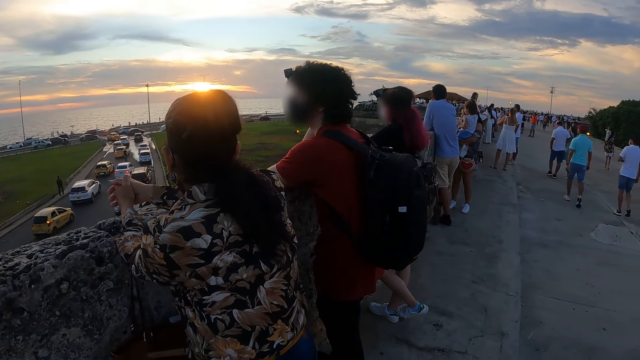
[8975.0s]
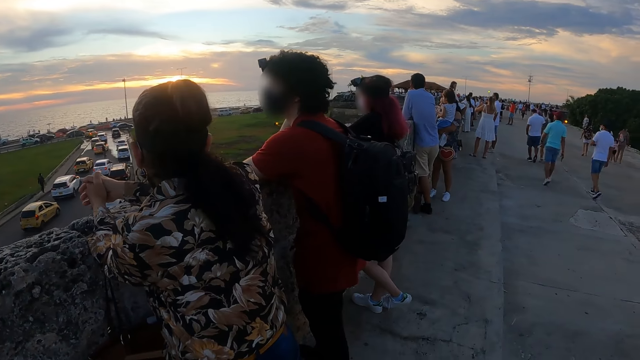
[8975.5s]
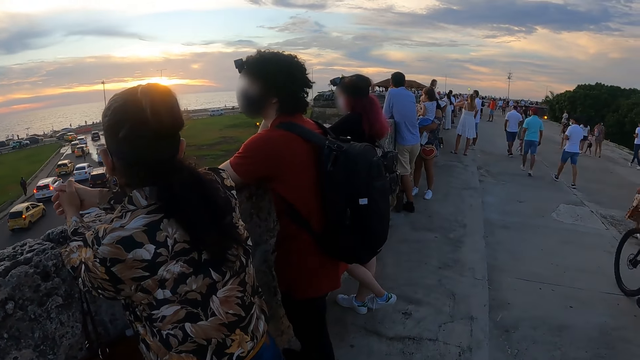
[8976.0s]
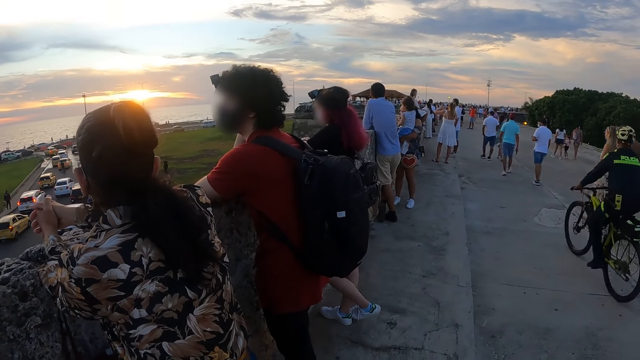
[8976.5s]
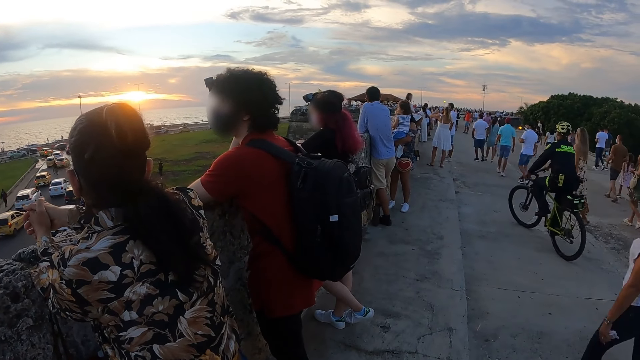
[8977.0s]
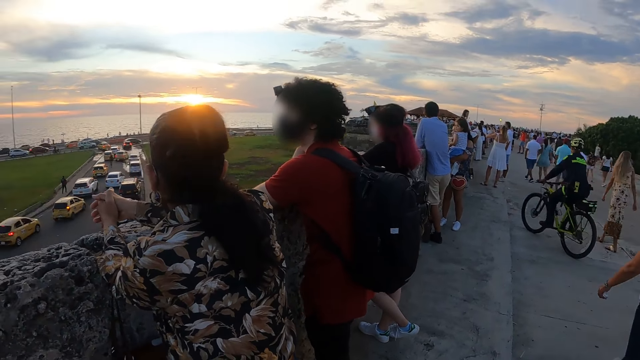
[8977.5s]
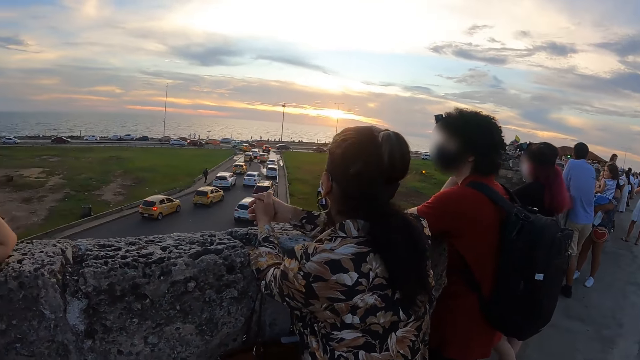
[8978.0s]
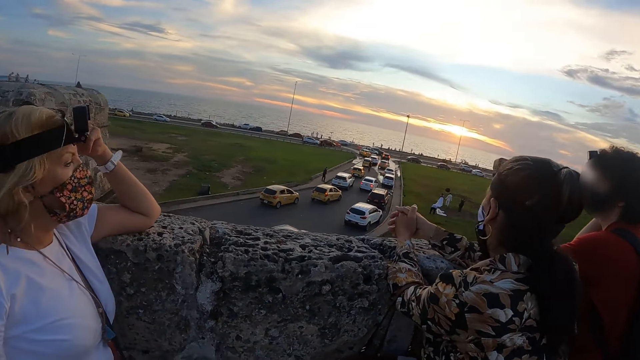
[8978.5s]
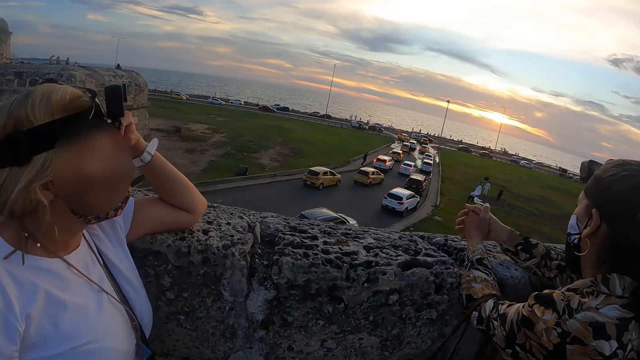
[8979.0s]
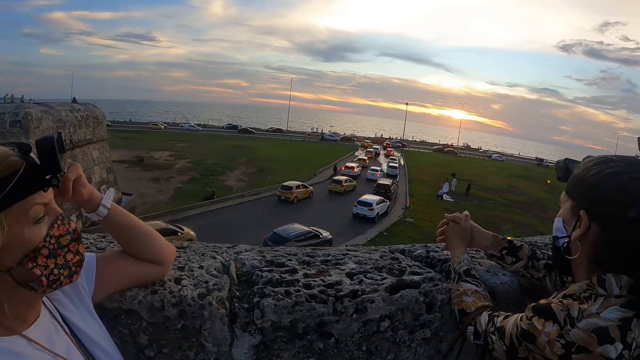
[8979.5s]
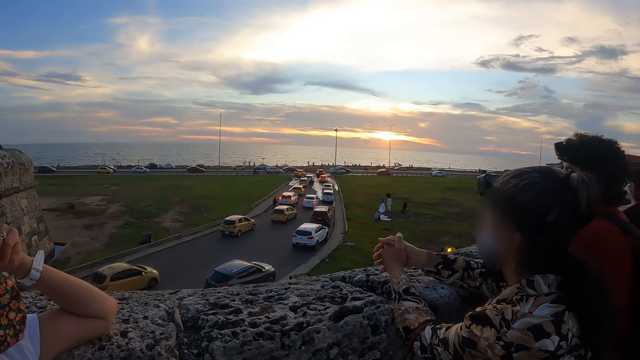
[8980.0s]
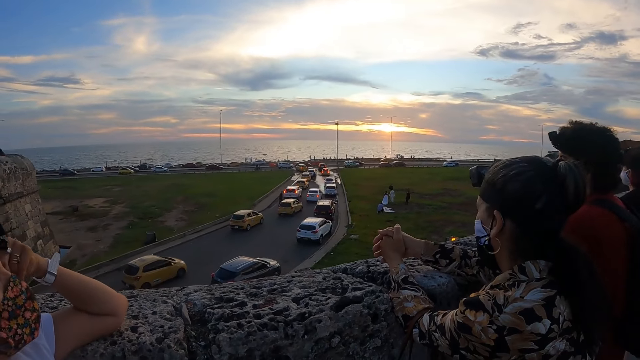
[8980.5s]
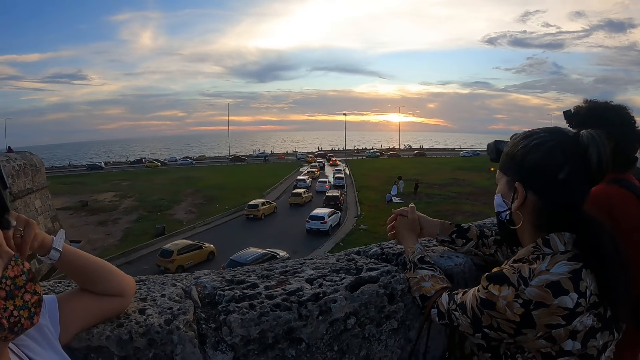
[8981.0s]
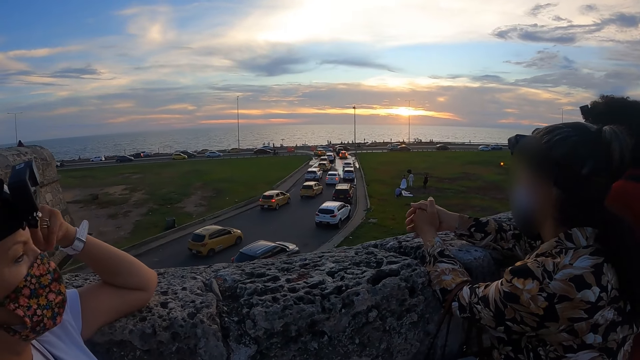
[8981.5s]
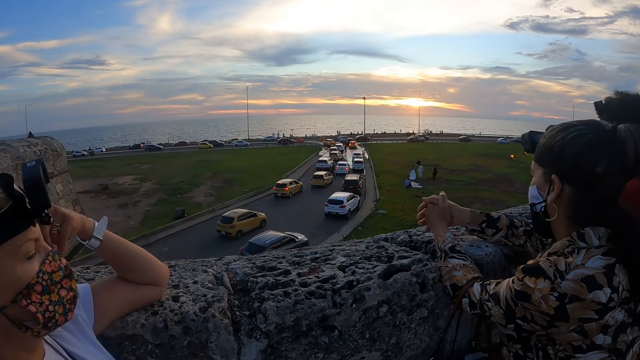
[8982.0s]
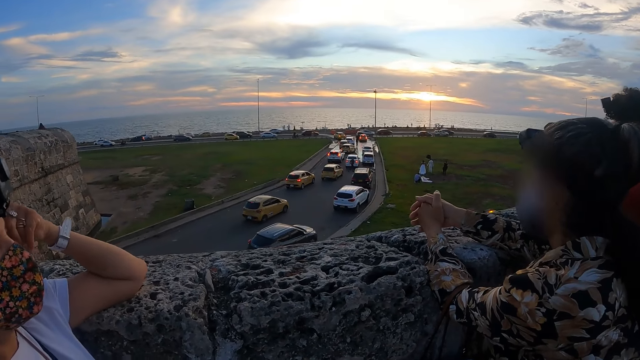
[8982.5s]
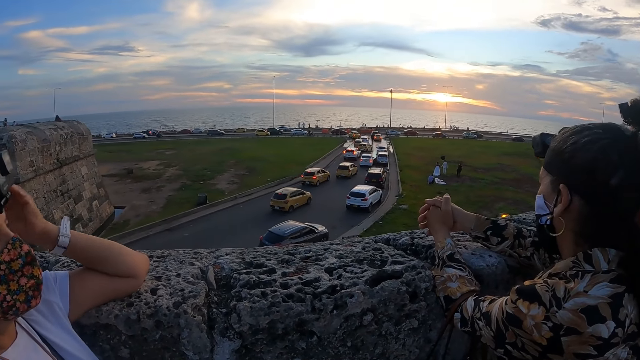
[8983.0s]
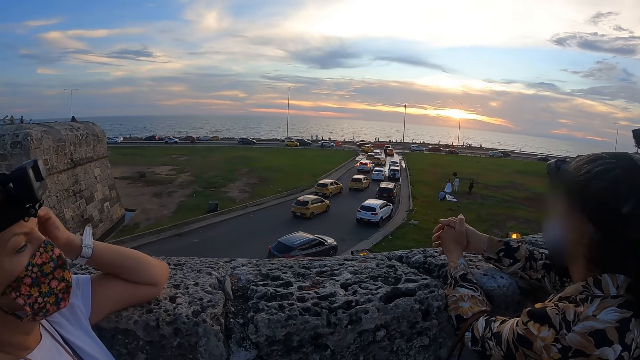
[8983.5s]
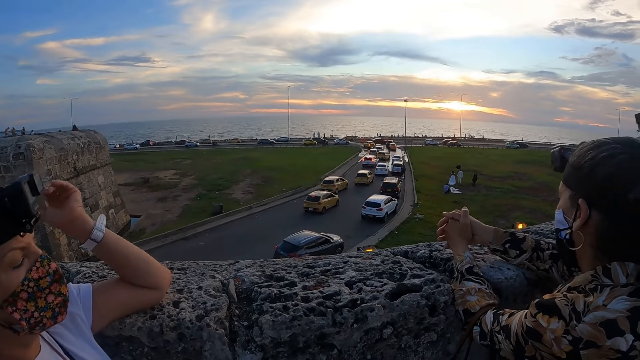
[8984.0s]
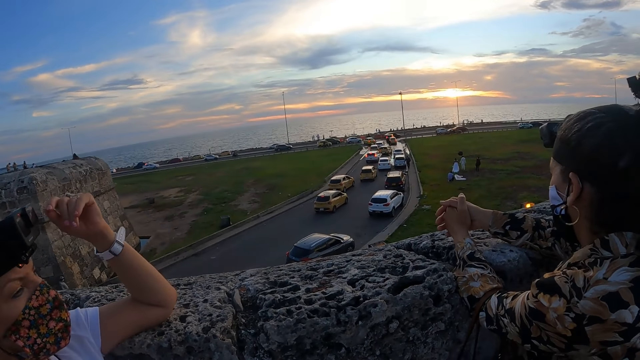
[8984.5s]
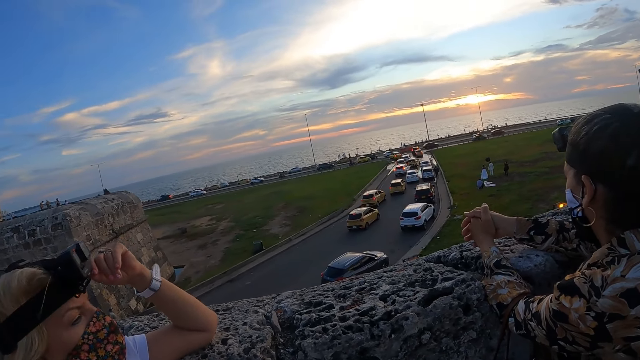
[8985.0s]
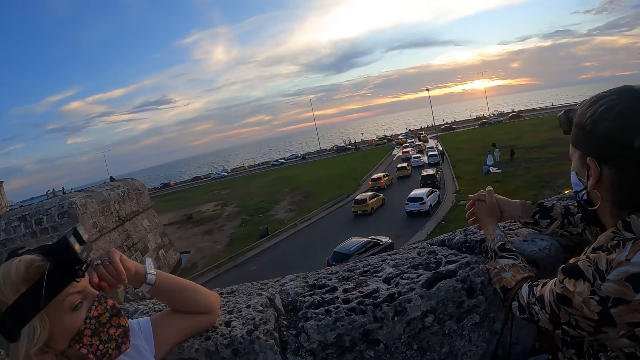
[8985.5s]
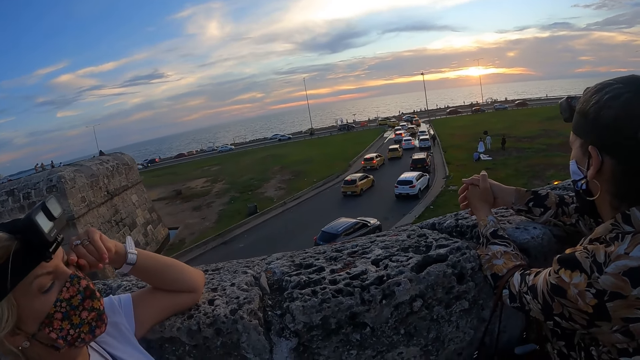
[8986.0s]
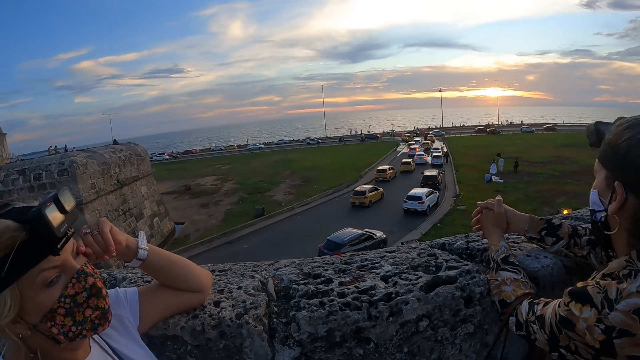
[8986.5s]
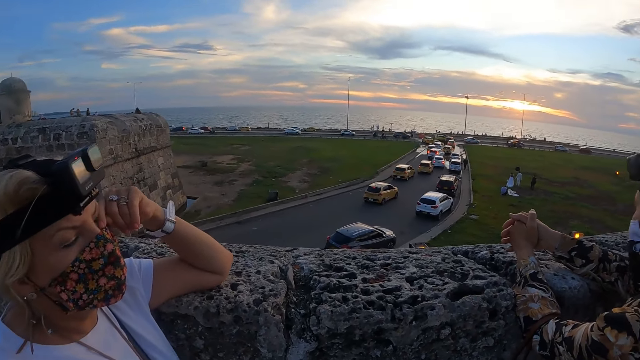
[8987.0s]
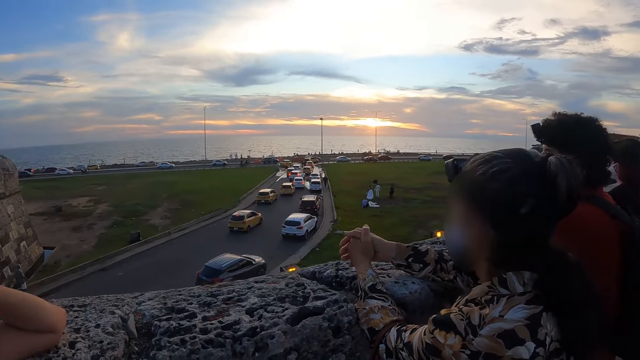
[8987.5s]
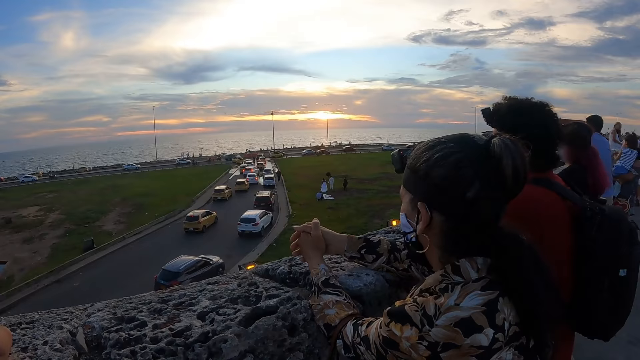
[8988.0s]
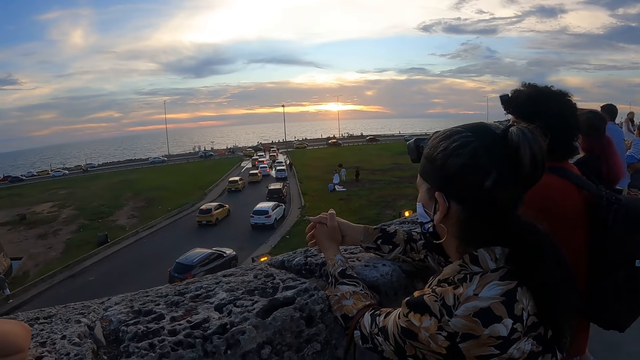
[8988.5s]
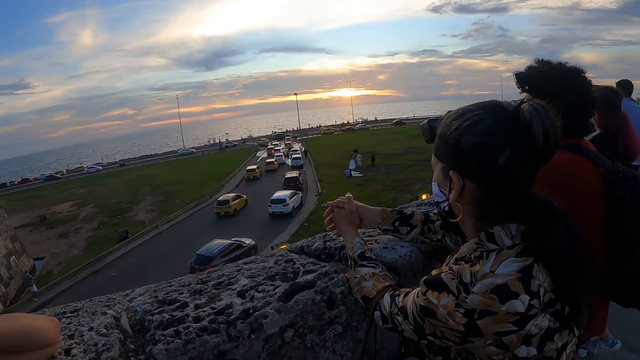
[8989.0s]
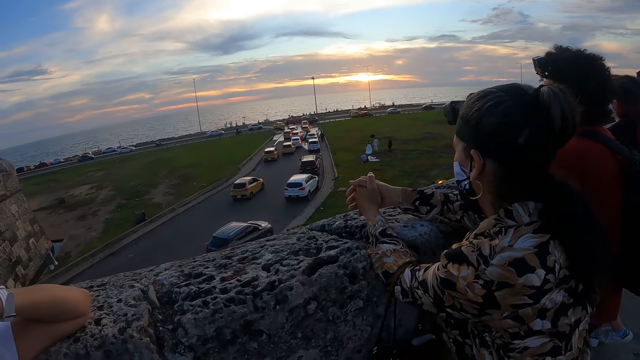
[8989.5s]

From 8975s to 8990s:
A man interacts with a woman. A person rides a bicycle. Another woman touches her ears with her left hand. The other woman touches her eyes with her left hand.

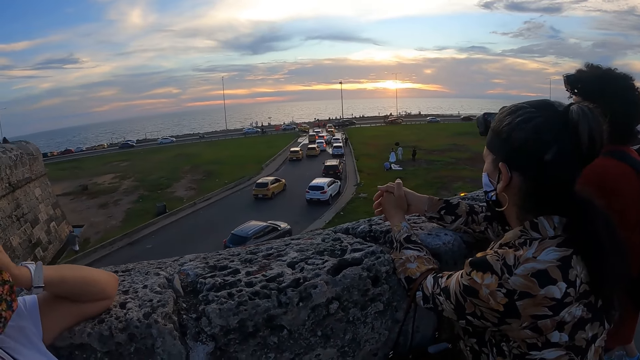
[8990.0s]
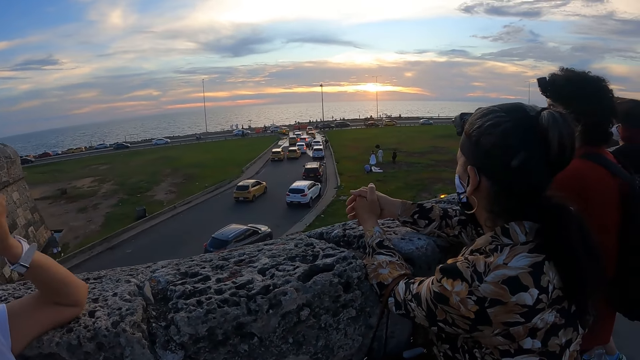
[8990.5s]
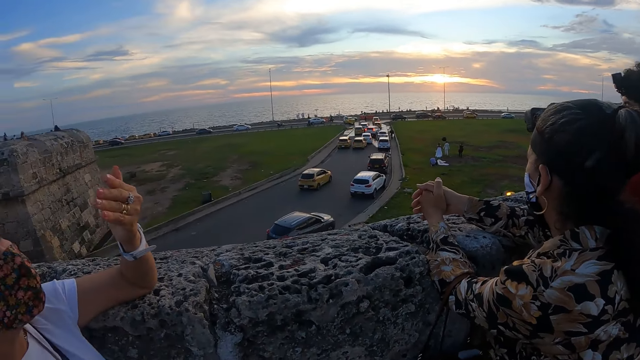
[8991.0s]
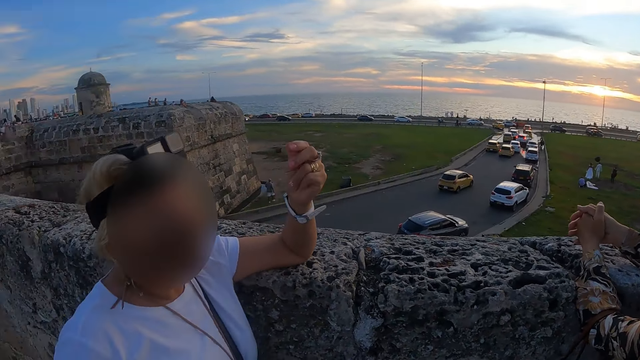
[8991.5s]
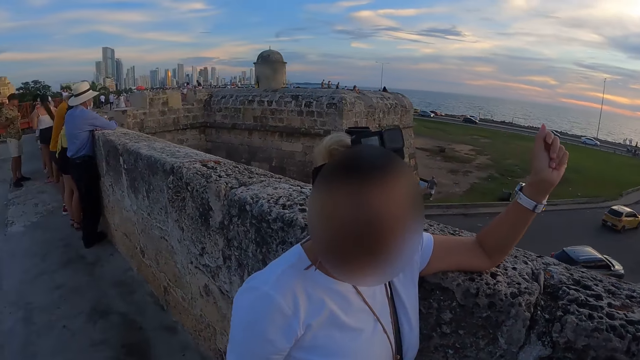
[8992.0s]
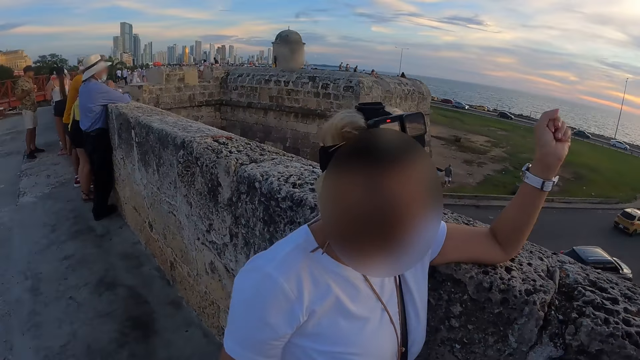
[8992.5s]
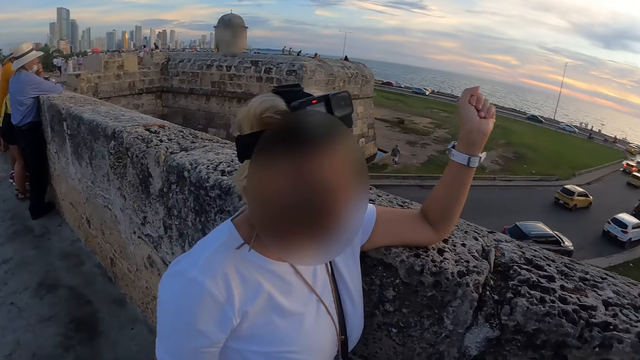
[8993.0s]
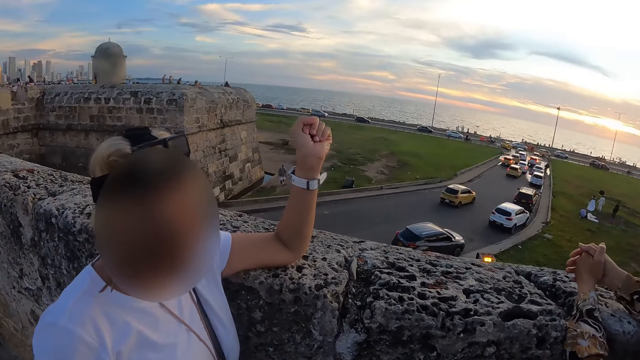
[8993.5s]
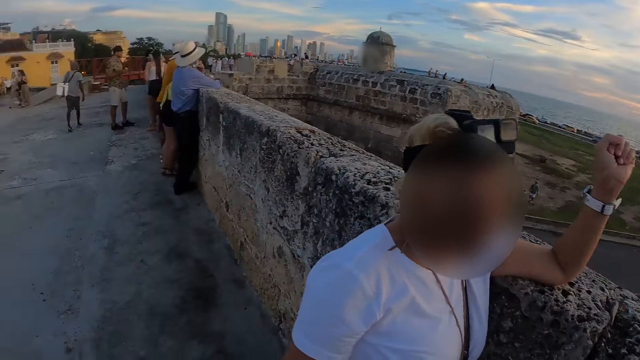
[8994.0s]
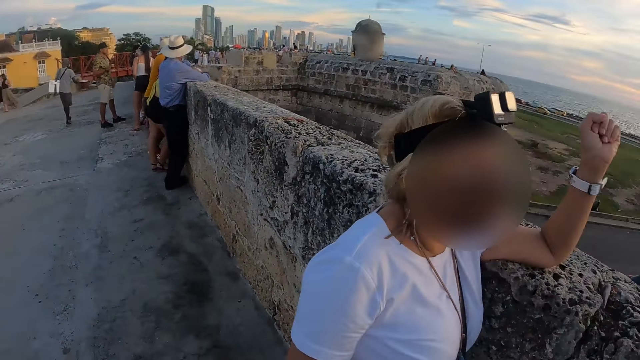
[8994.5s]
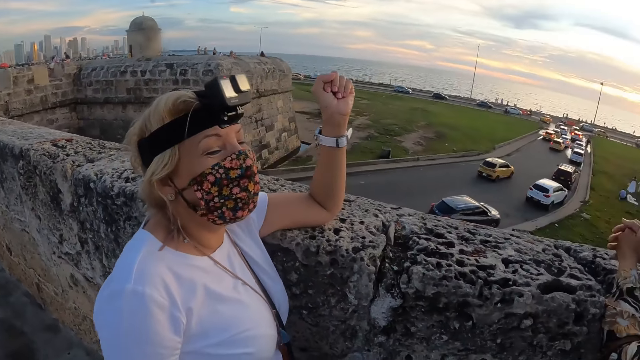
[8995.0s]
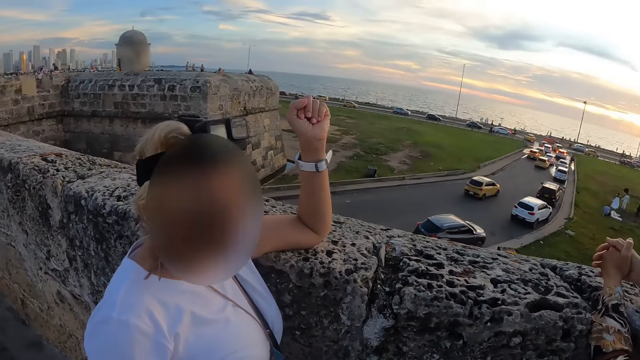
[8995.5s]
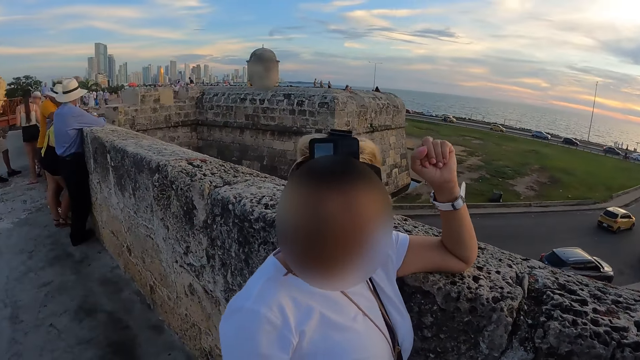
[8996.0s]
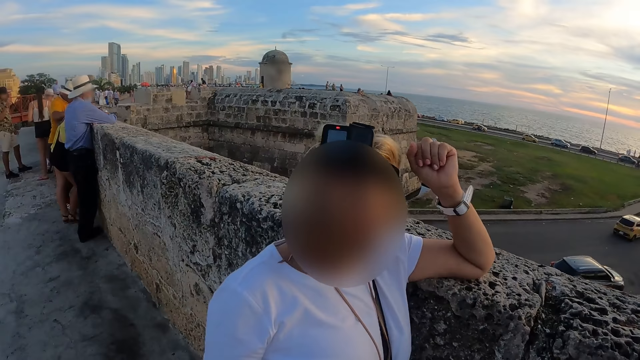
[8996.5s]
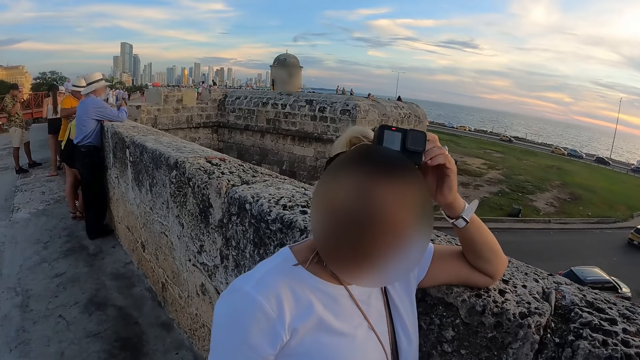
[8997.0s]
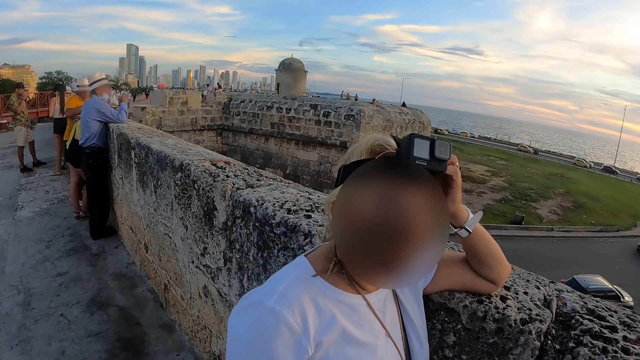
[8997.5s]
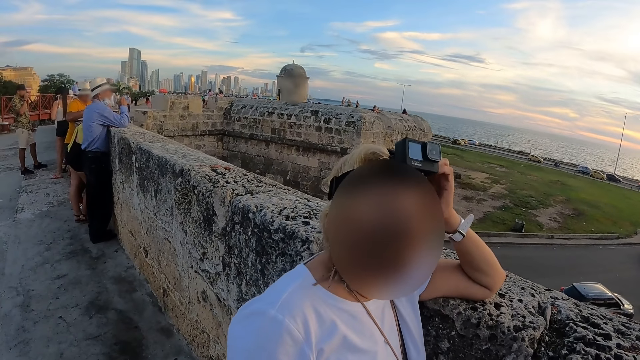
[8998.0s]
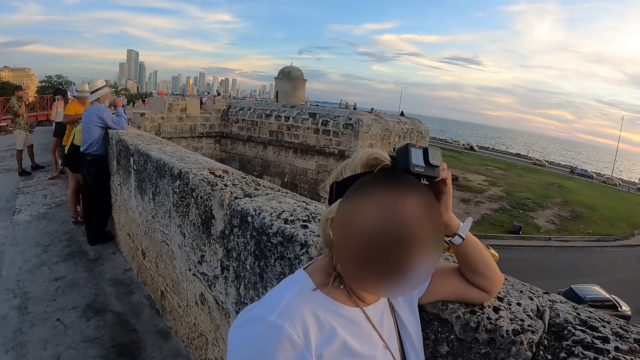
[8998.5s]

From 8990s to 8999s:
A woman interacts with the camera wearer. The woman lifts up her left hand. The camera wearer looks around.
